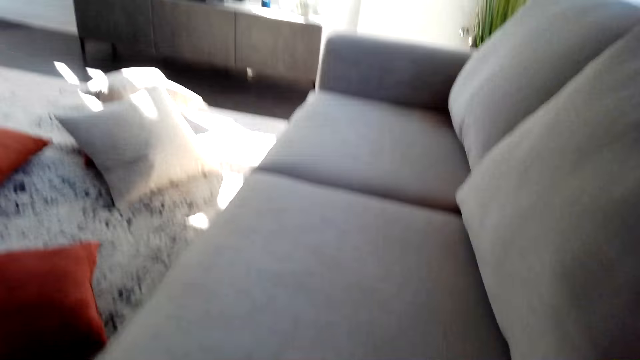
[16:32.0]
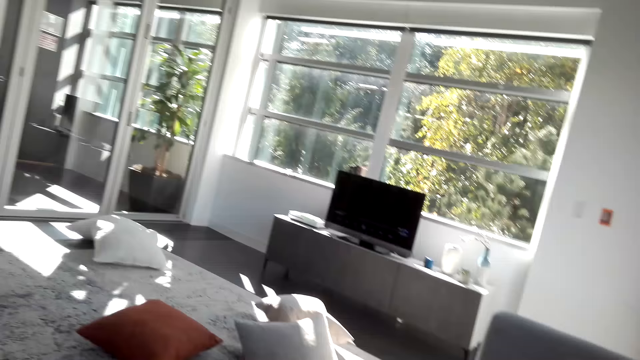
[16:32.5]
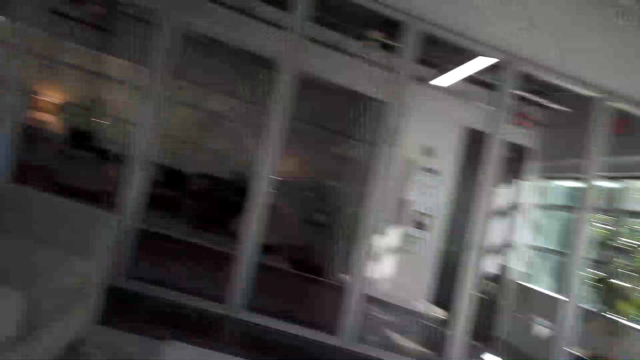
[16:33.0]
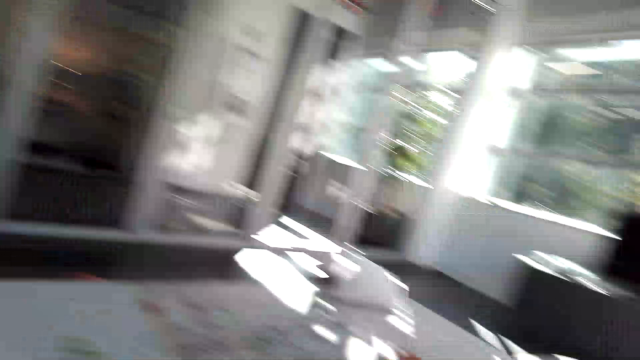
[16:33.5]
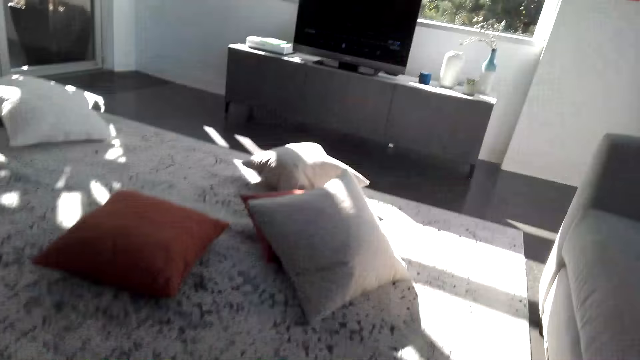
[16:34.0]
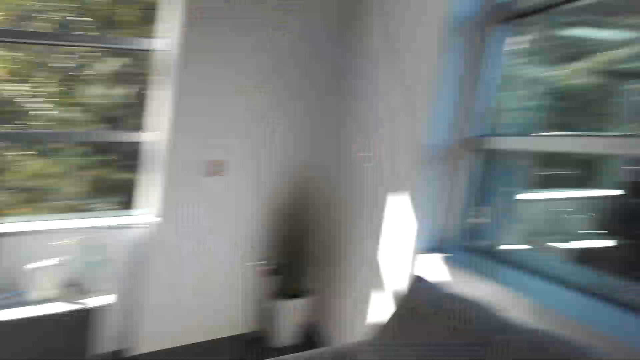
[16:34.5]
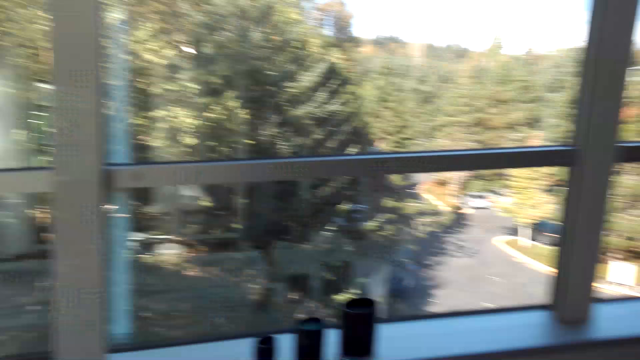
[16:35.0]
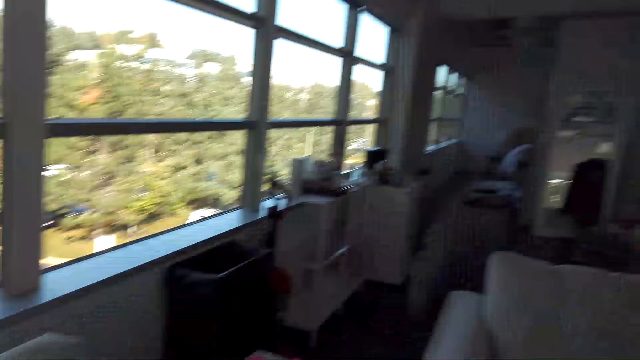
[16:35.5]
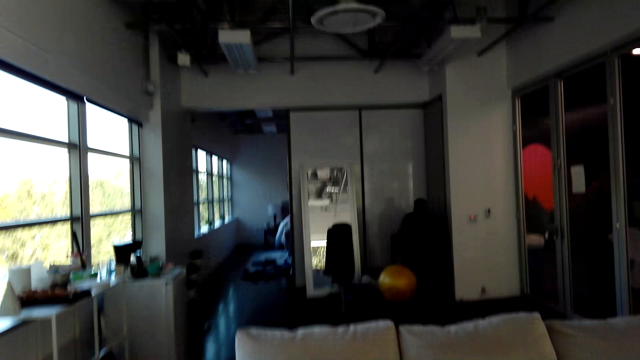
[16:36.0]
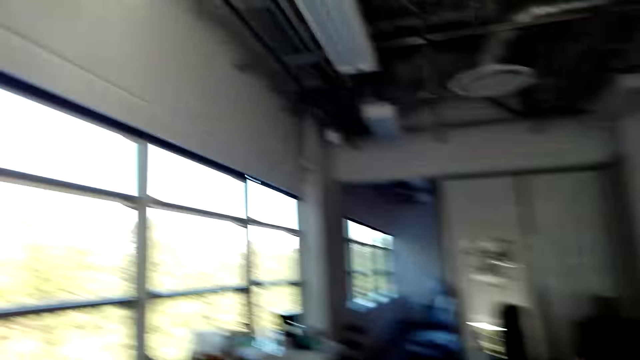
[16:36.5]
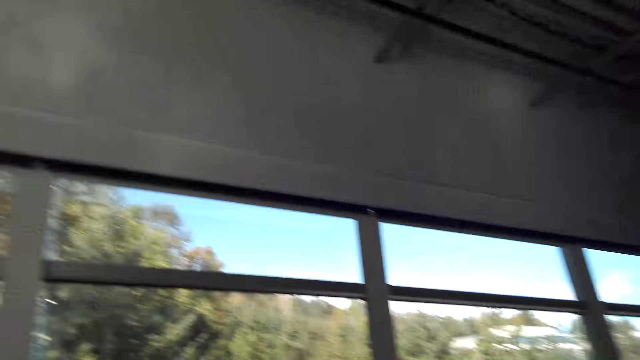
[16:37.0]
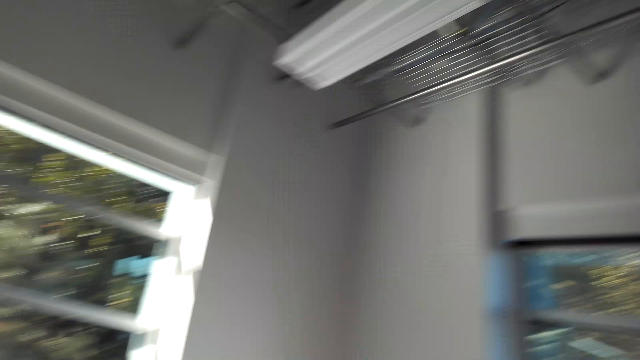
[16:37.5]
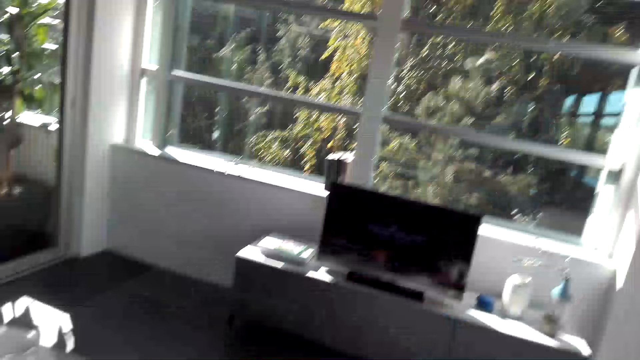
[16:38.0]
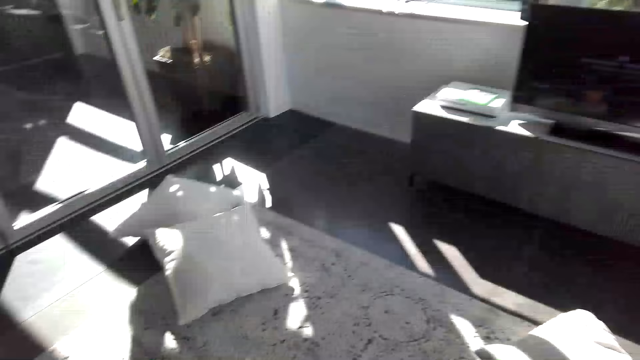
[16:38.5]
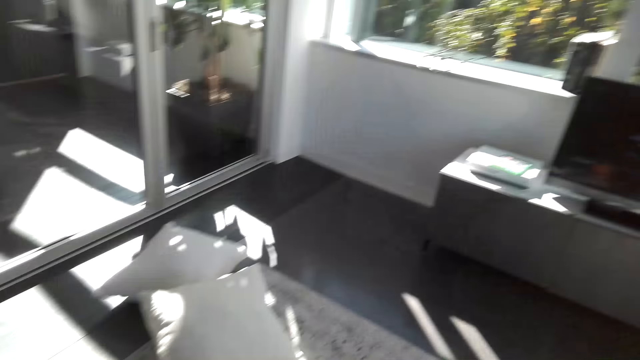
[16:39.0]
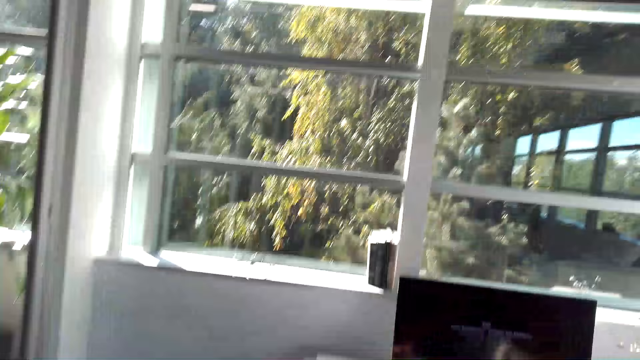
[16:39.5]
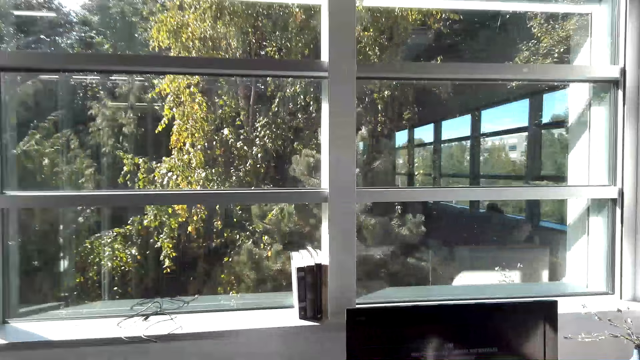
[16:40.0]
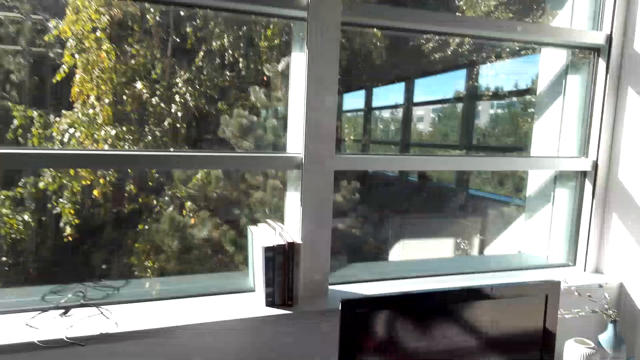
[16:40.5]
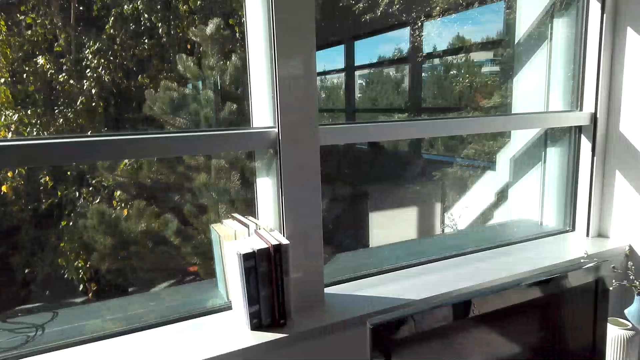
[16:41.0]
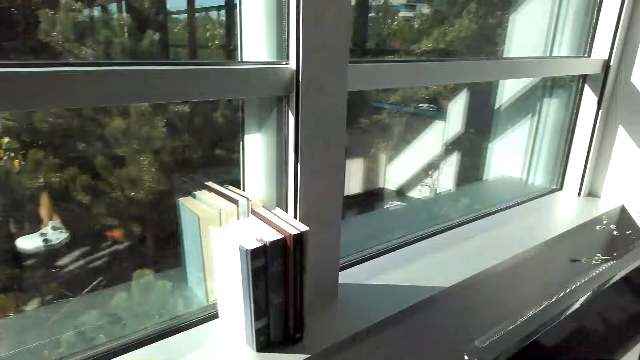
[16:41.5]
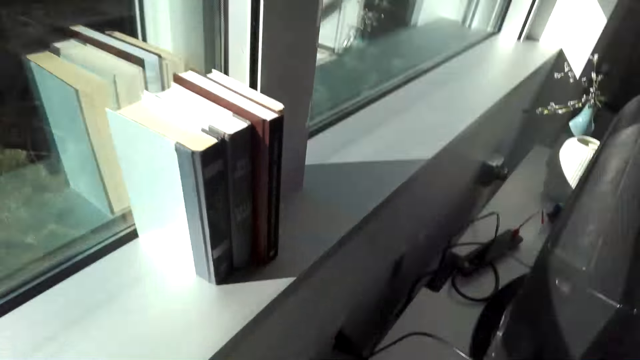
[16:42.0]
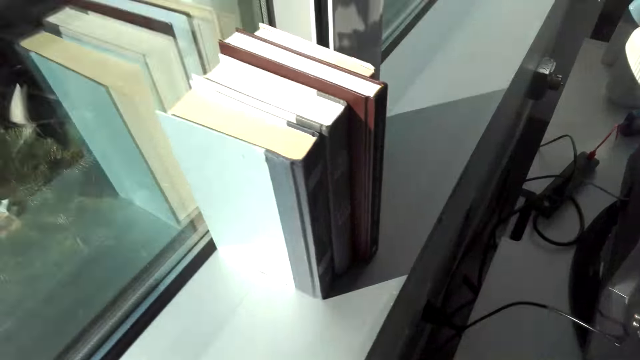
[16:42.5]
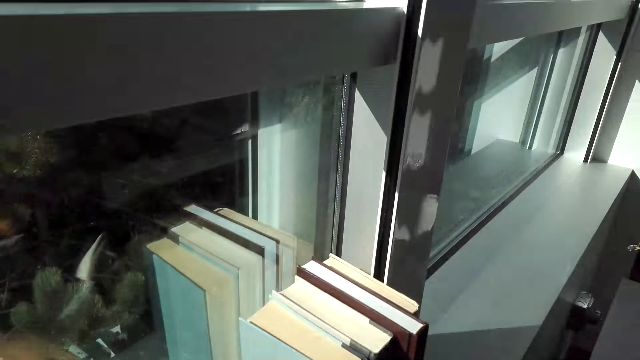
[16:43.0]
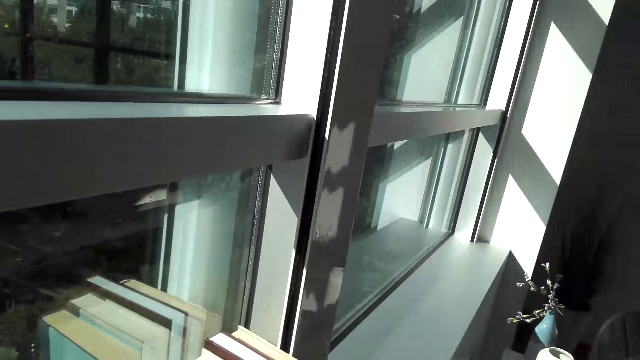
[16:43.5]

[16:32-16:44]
The camera wearer walks. They turn around. They walk towards the television.

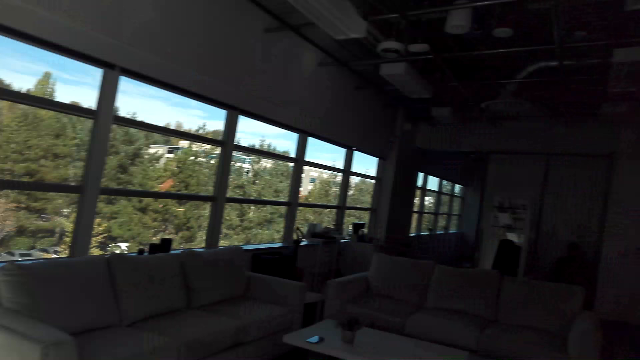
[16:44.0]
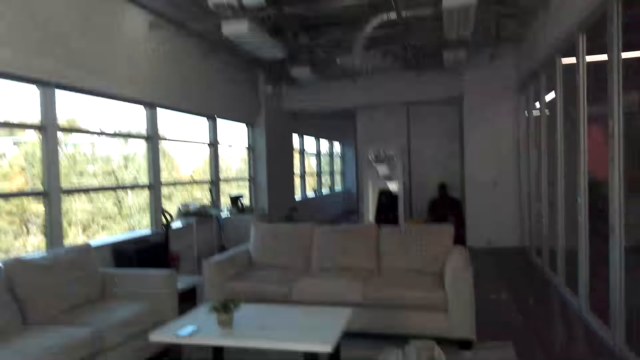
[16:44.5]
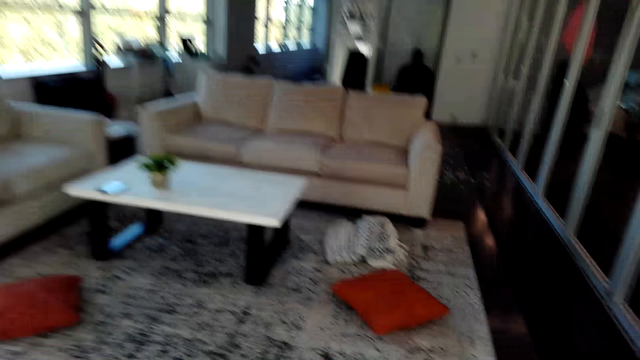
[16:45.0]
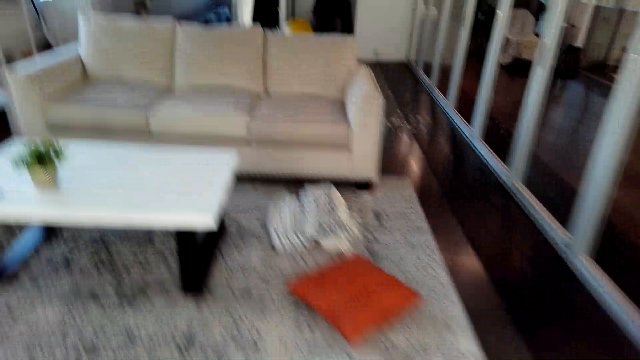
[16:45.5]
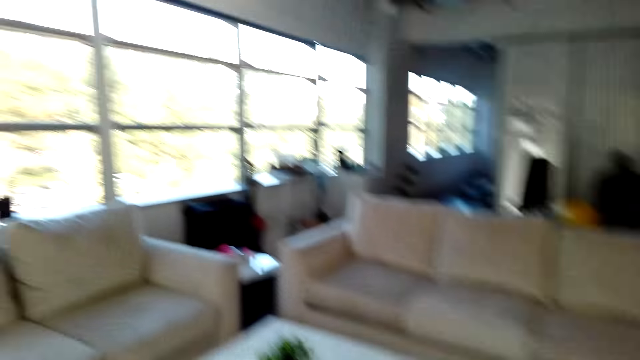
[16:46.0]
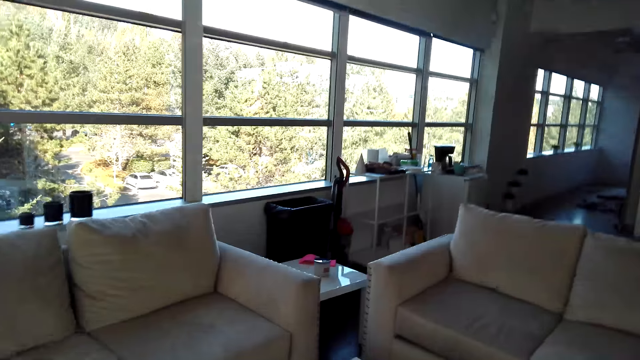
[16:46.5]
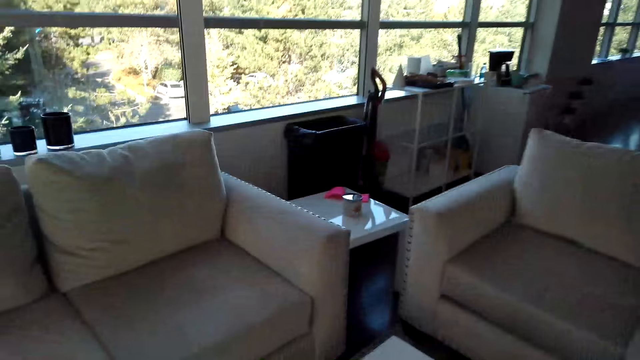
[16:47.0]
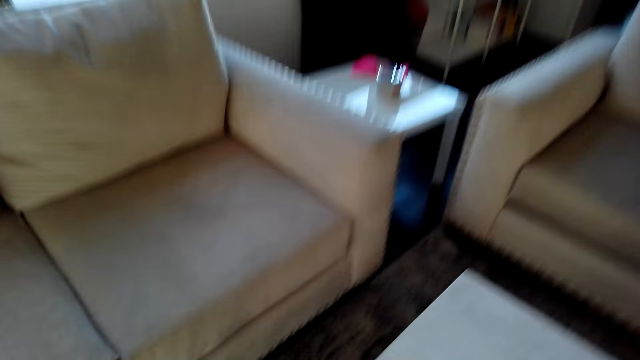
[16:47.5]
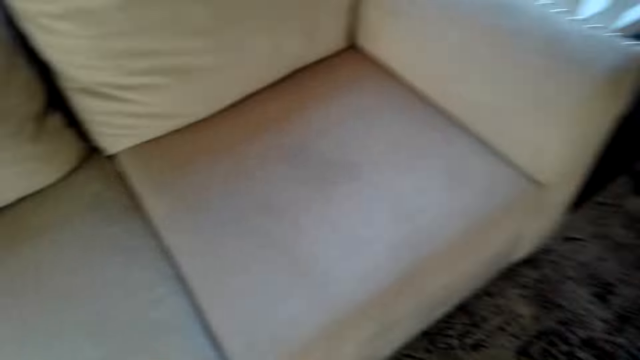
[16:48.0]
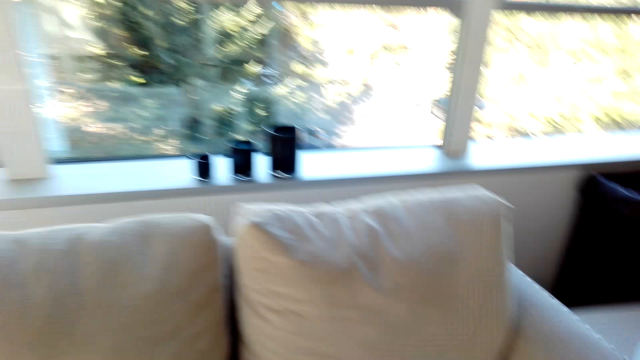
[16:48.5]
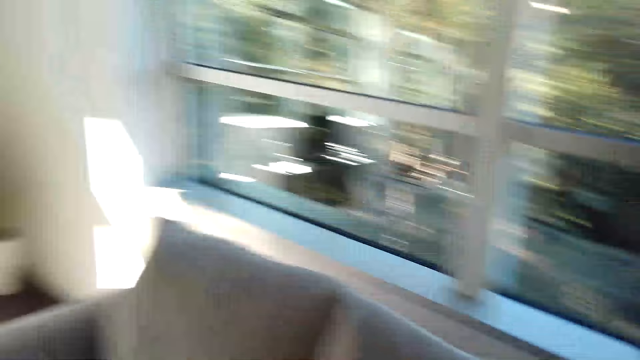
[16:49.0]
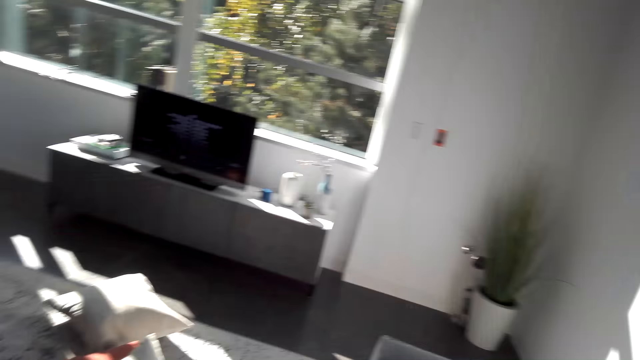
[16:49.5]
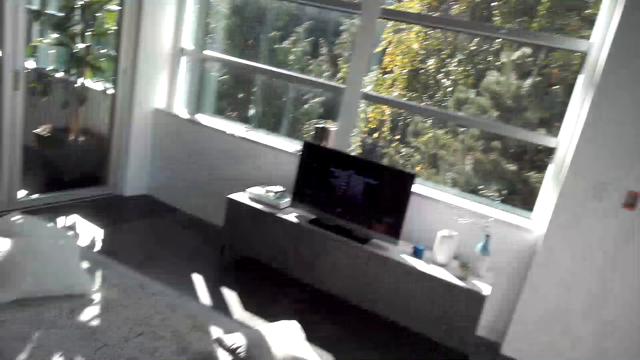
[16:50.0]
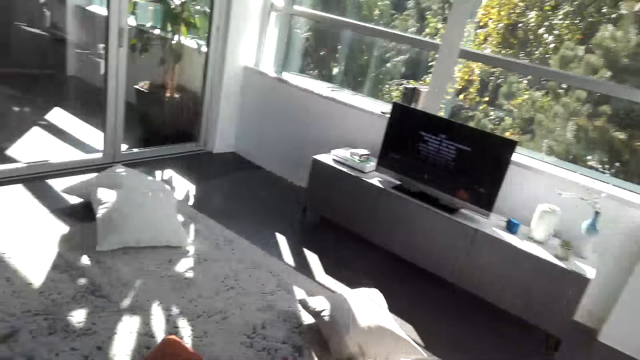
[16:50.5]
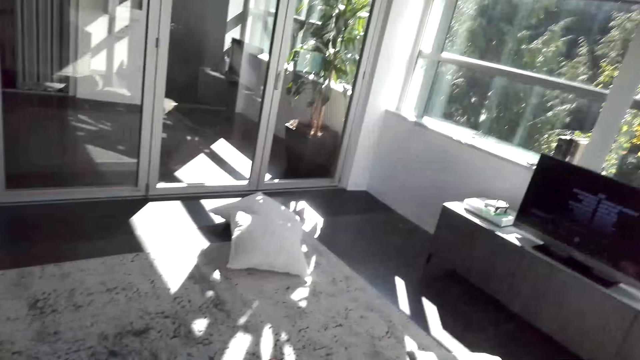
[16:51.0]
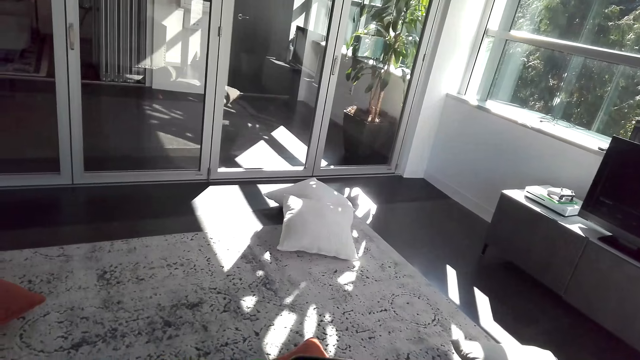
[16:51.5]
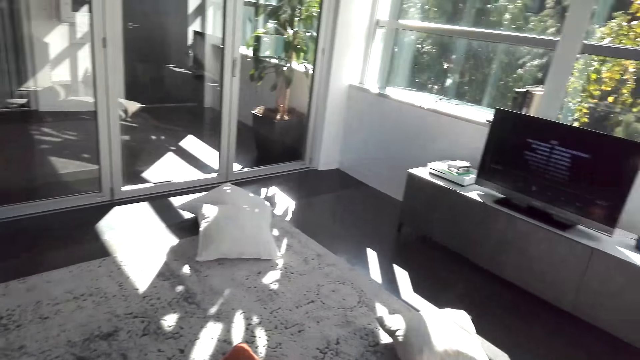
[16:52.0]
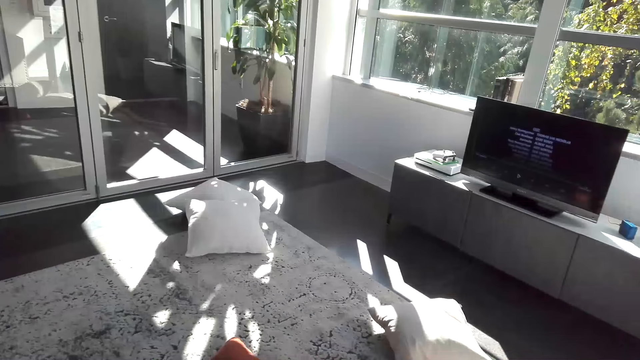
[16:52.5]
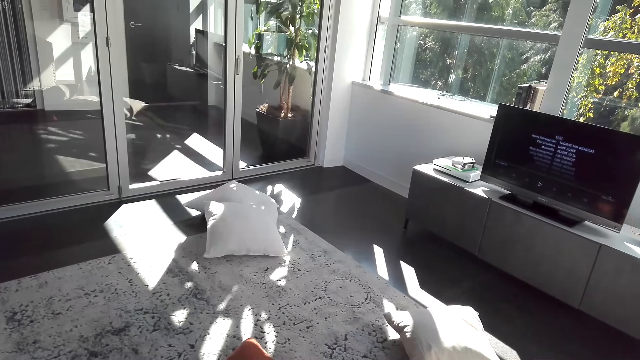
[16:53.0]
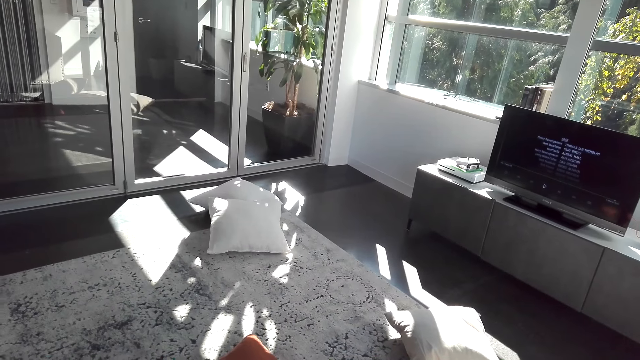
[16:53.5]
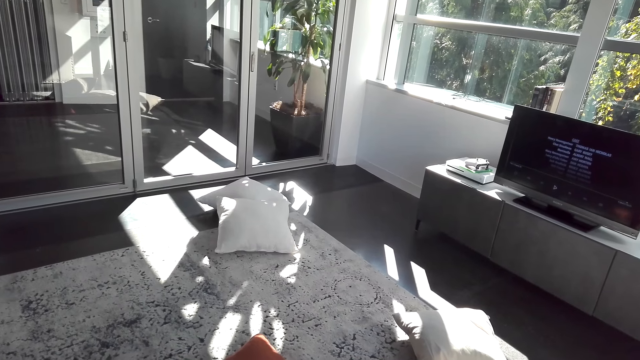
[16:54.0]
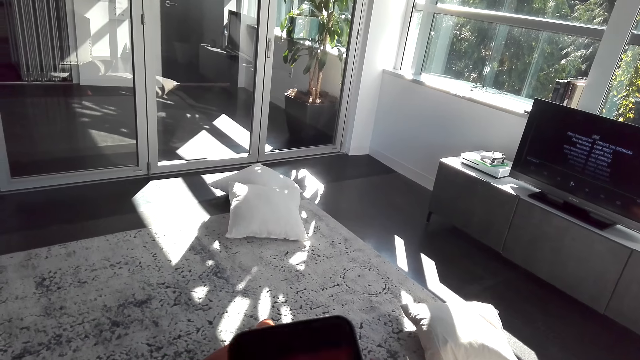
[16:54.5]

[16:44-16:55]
The camera wearer walks towards the sofas.
